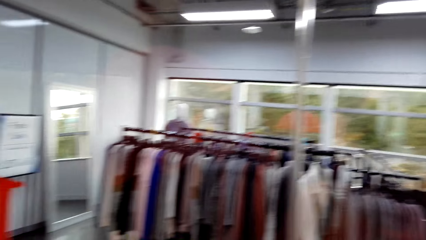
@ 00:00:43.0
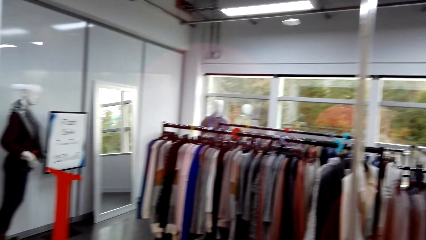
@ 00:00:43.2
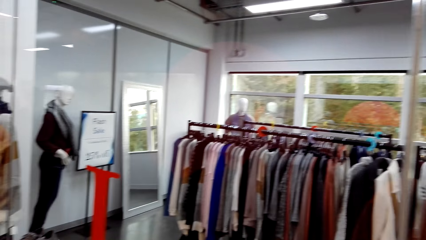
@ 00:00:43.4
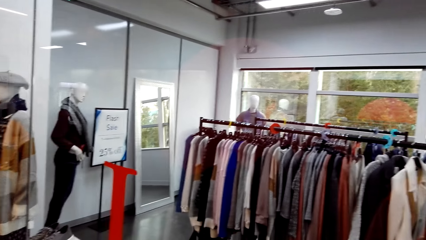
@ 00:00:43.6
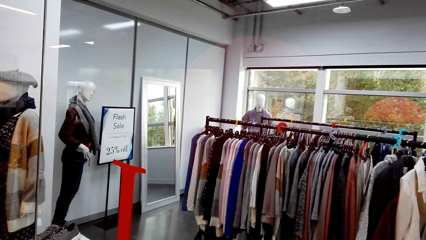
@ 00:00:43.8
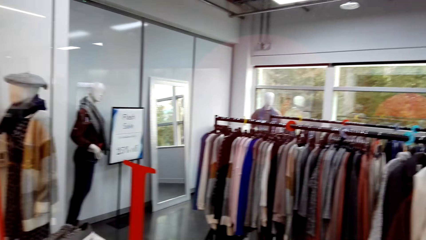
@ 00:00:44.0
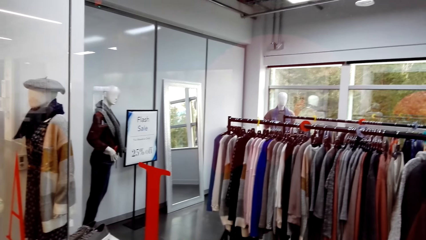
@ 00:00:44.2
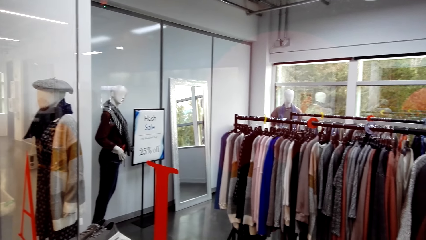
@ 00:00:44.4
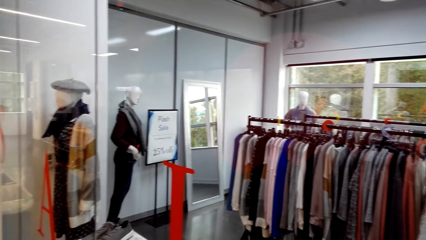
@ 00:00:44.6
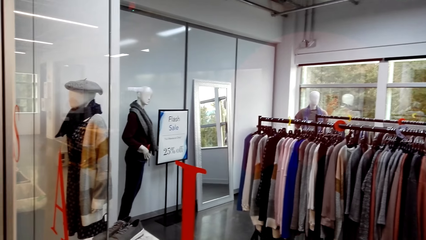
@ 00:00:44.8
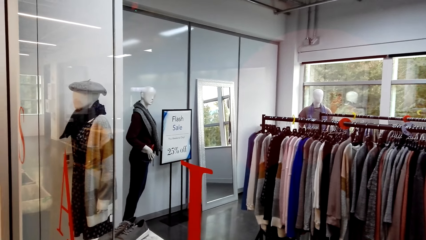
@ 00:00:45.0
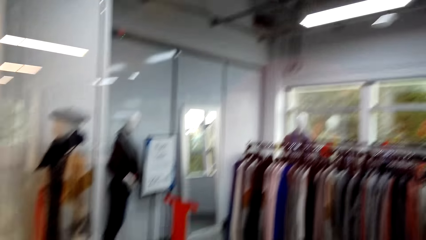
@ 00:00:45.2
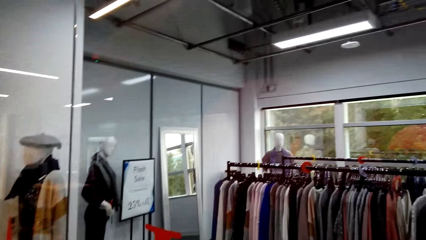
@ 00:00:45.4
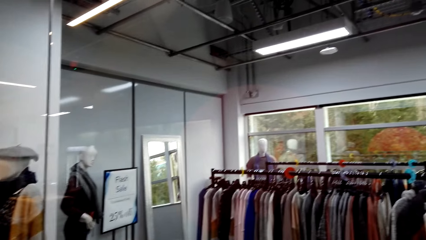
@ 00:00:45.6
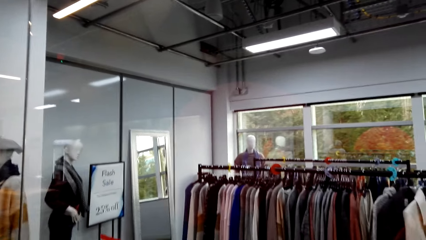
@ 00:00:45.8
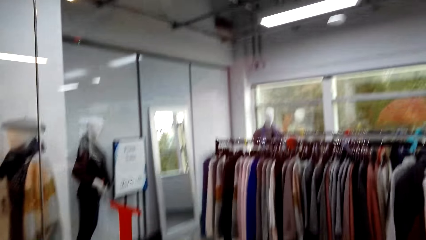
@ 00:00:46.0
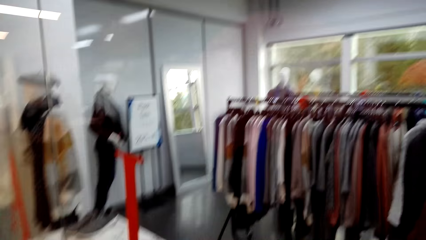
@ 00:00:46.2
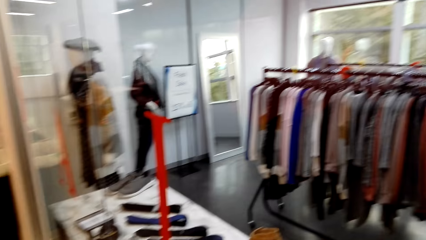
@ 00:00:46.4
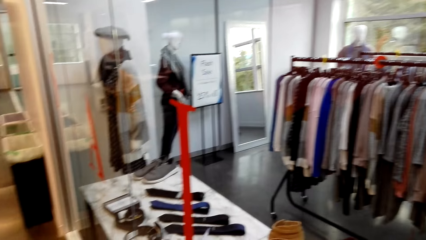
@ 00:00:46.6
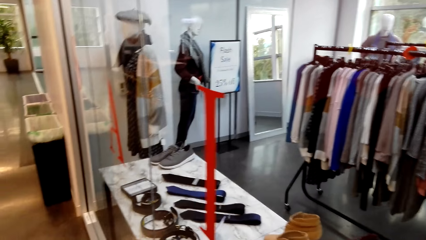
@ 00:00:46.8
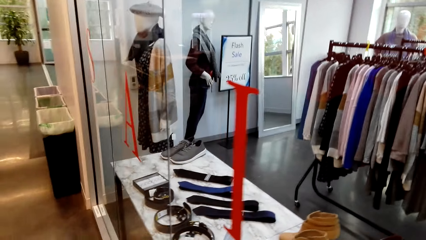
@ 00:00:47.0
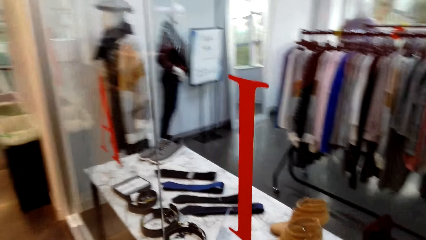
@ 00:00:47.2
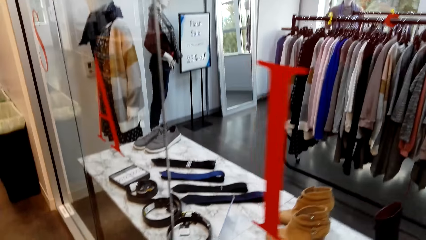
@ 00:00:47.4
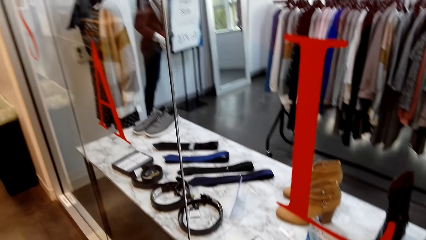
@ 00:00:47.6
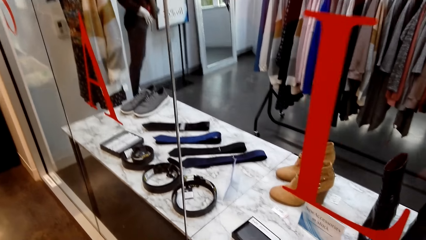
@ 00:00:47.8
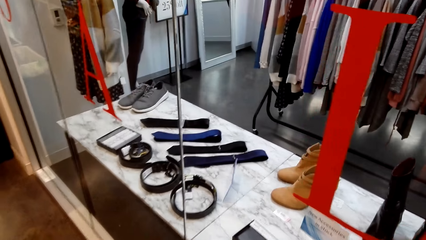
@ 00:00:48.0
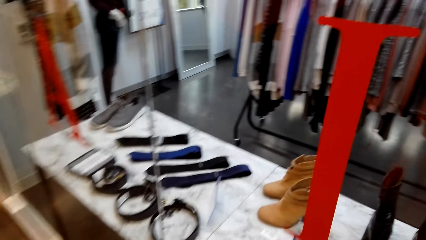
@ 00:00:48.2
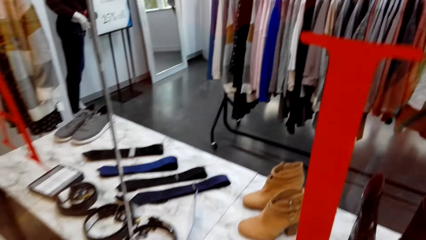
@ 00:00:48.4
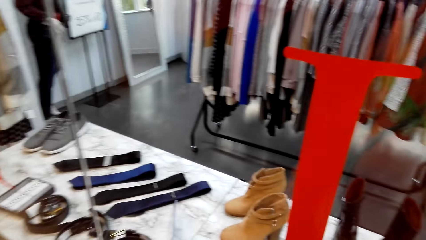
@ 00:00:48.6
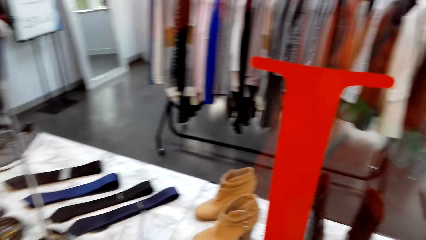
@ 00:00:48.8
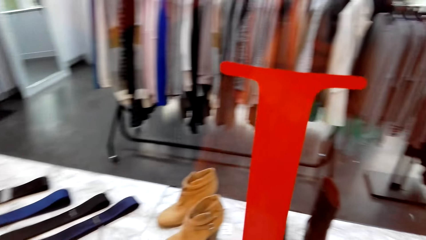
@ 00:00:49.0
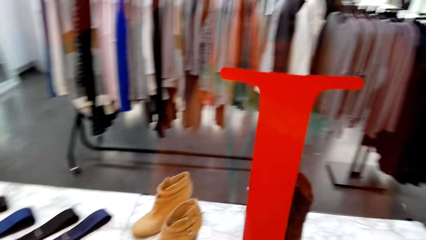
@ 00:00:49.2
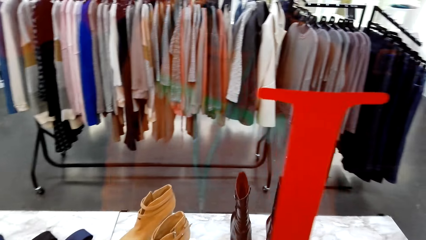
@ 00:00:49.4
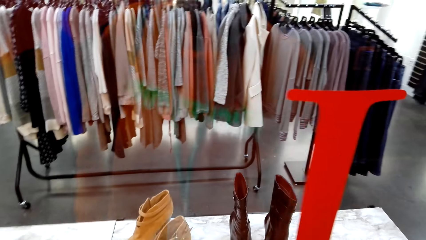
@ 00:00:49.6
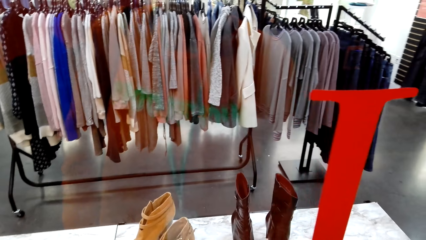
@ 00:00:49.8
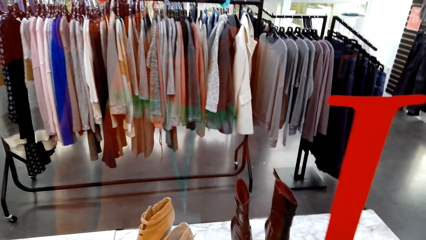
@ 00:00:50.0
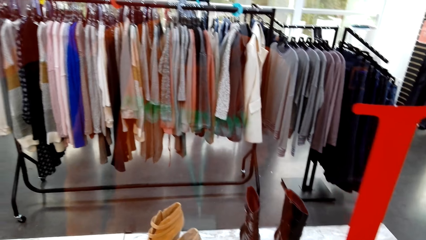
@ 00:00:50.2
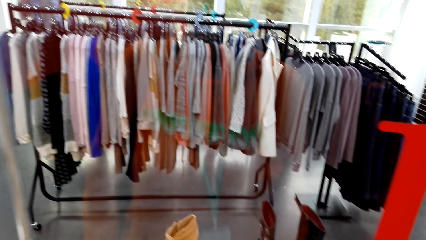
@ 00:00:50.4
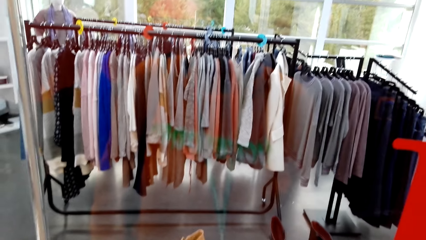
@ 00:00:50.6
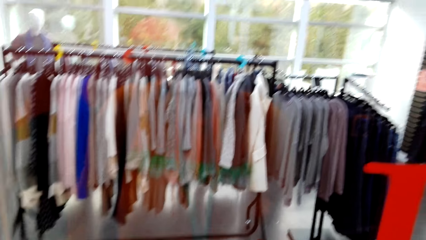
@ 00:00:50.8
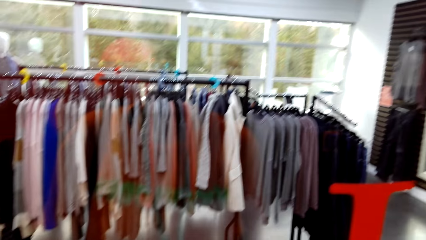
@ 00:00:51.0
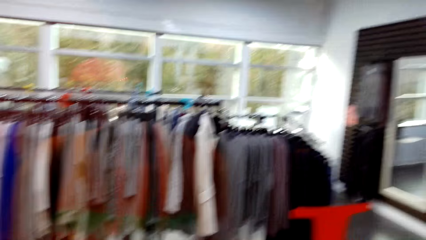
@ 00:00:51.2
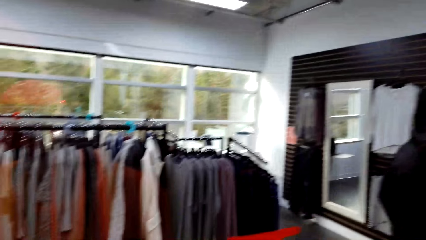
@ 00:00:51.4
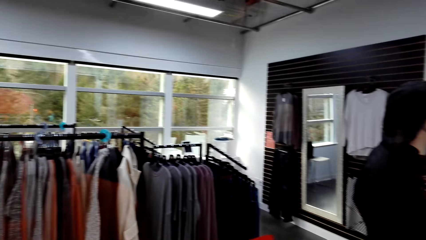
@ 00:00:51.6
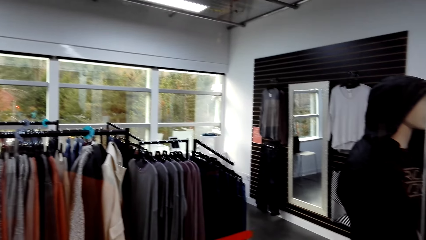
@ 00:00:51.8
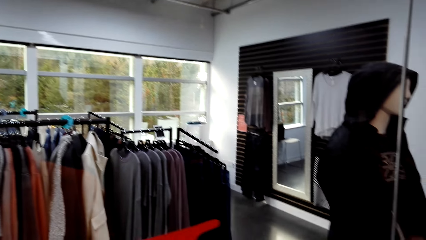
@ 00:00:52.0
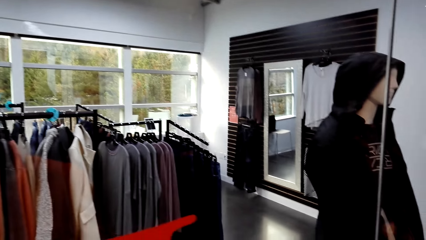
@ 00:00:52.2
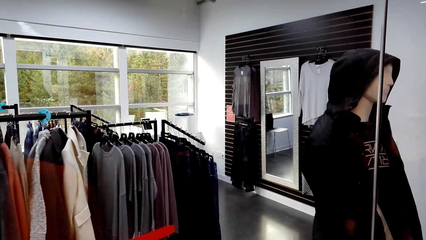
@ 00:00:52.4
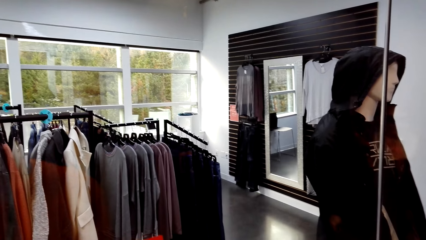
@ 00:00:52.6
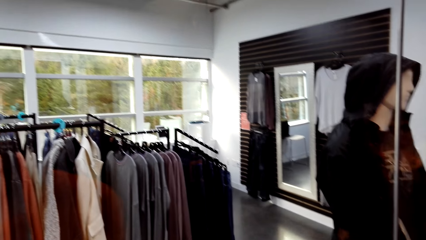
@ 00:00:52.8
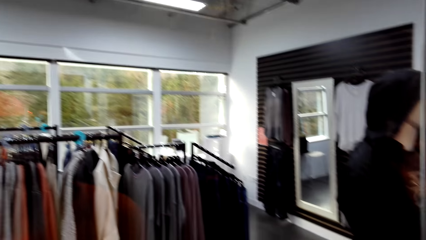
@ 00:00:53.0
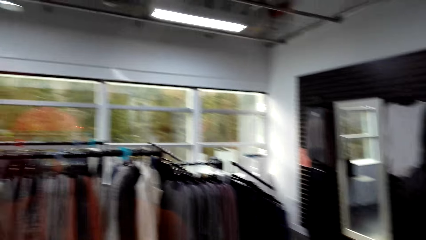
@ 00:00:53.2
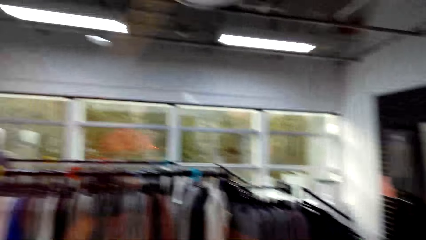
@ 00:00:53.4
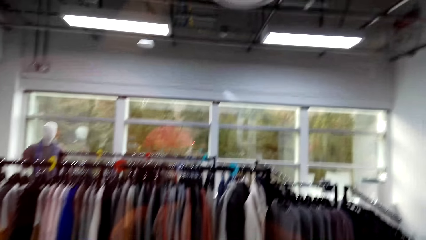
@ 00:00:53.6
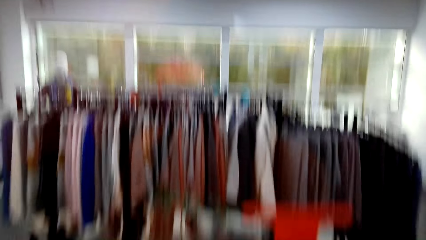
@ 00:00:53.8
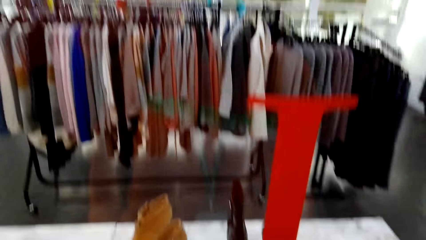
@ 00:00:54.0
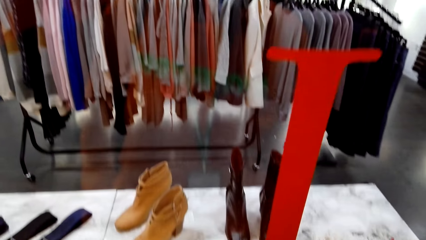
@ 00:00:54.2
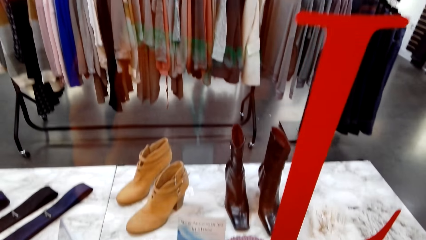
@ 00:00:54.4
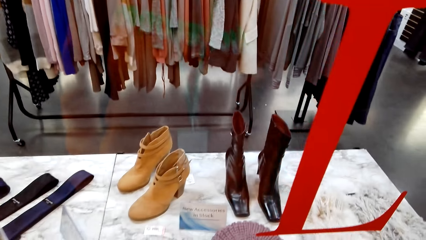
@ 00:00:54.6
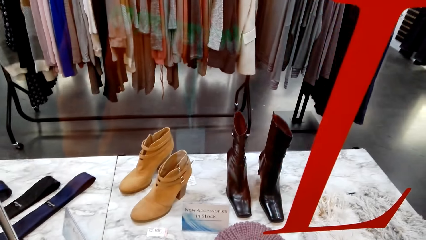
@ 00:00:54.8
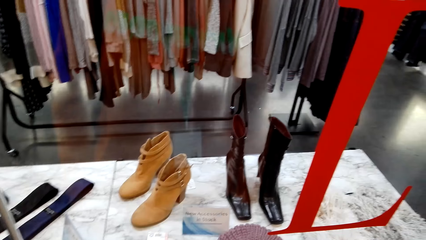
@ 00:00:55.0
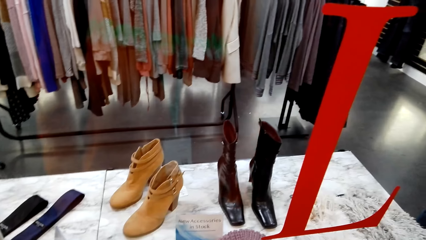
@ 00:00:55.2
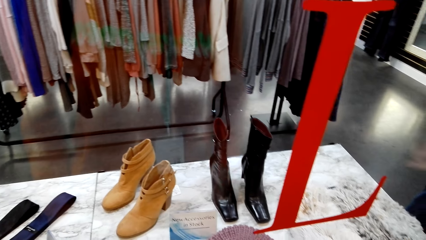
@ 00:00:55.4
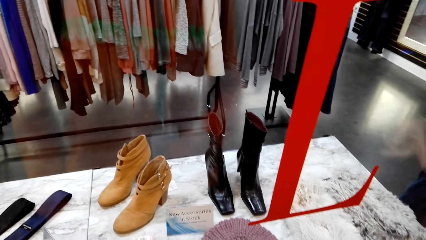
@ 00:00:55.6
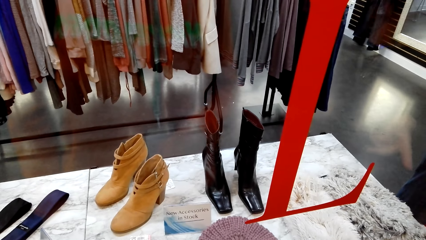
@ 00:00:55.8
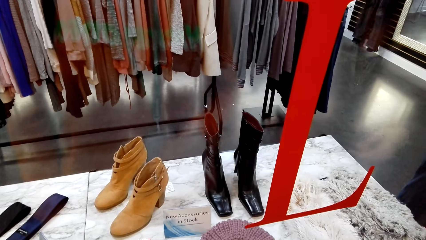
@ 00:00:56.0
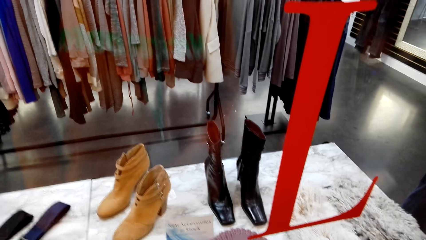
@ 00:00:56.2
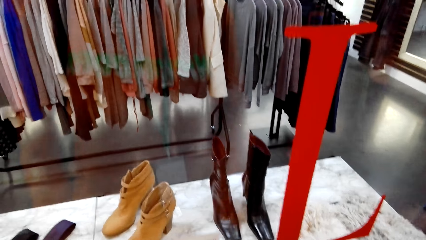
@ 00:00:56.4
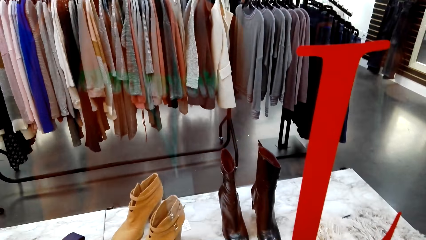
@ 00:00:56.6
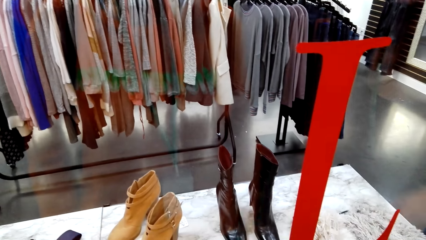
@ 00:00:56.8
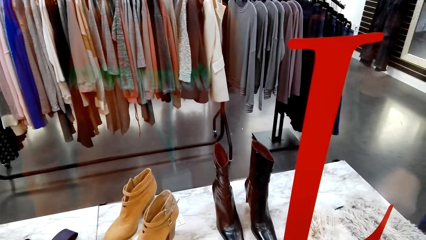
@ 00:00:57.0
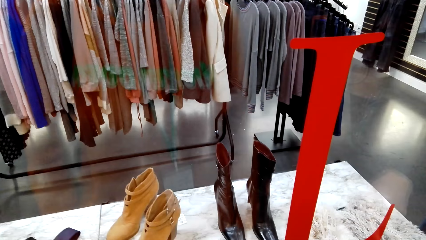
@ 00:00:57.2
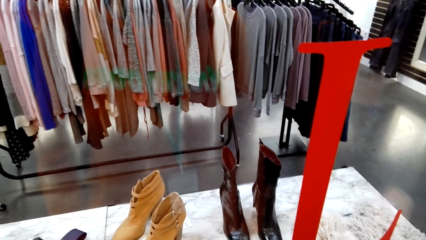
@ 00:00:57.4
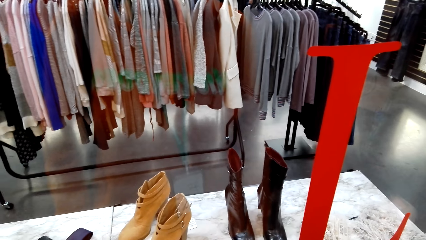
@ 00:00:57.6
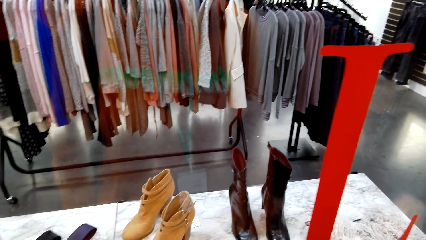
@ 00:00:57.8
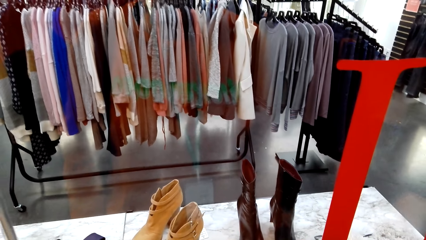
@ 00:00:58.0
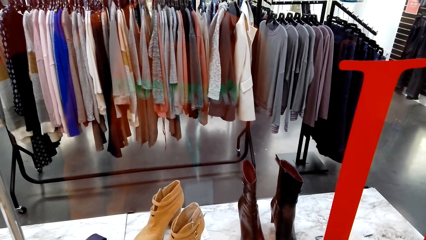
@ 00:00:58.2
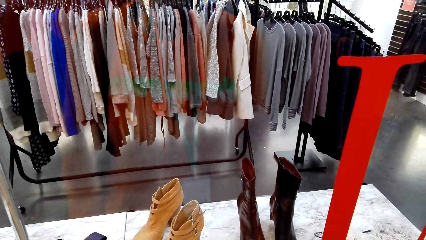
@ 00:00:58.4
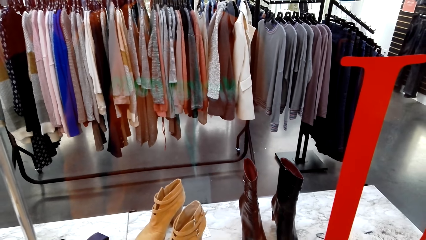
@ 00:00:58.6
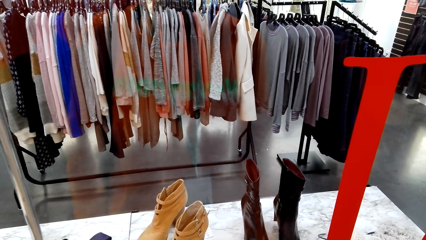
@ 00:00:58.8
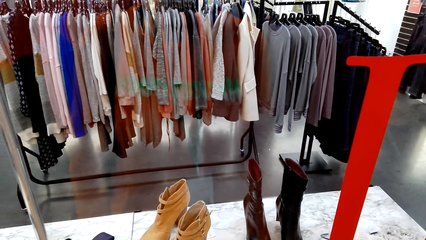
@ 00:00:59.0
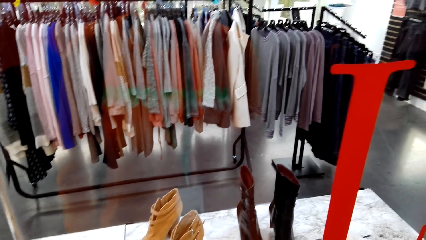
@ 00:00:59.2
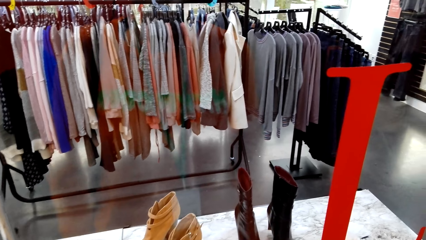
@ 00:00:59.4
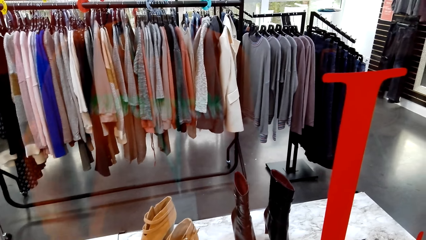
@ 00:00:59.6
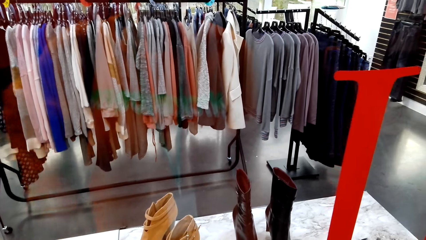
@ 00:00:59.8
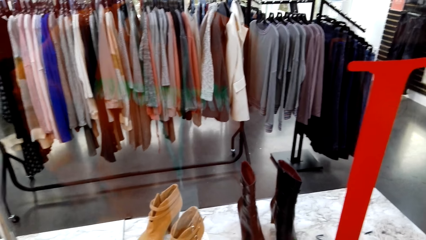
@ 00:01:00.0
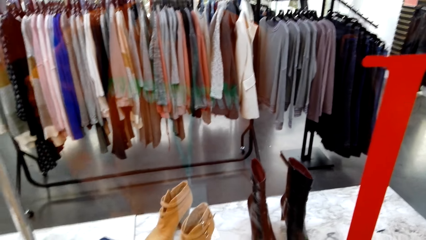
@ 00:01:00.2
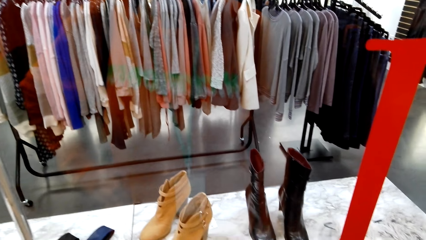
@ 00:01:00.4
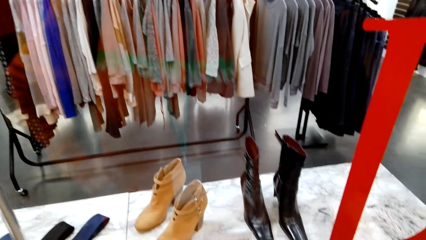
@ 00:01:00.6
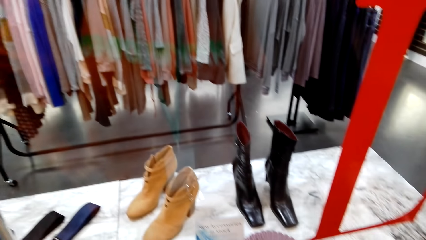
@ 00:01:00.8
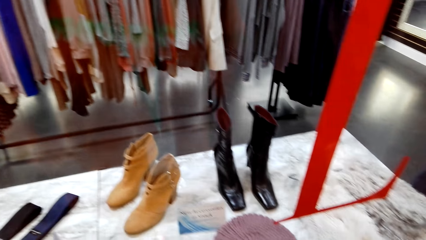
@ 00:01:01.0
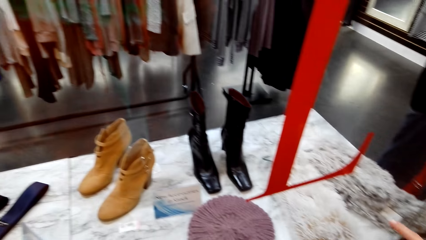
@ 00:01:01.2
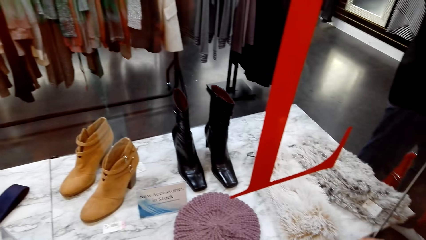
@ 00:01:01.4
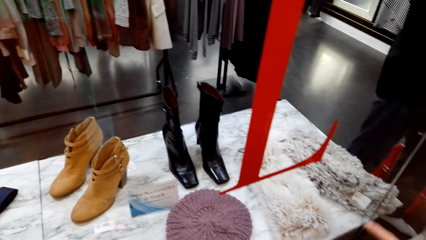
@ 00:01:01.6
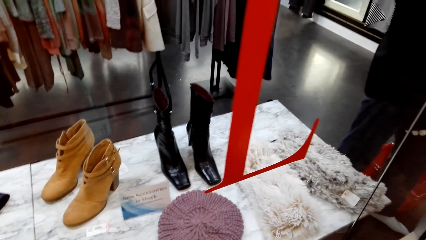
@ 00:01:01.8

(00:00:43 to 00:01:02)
The camera wearer stares at the boots.
